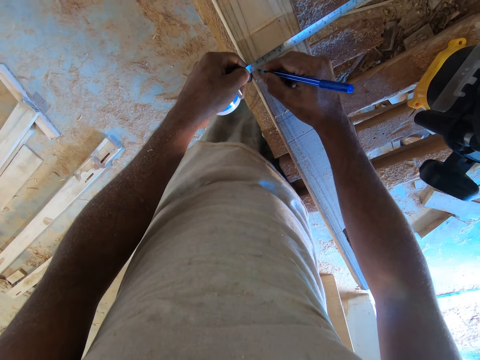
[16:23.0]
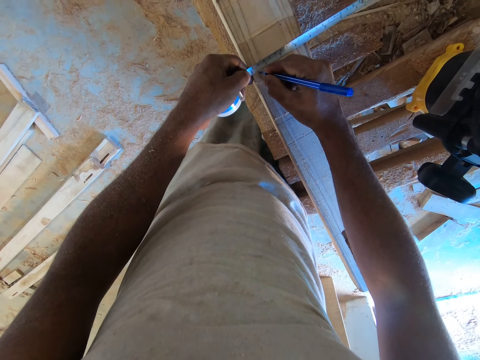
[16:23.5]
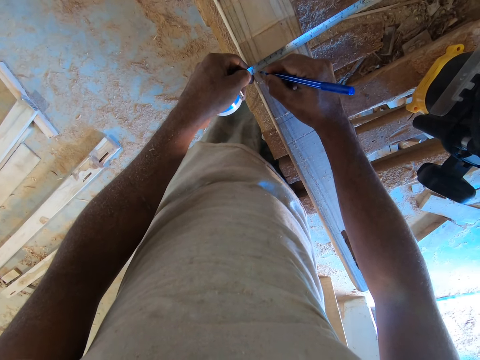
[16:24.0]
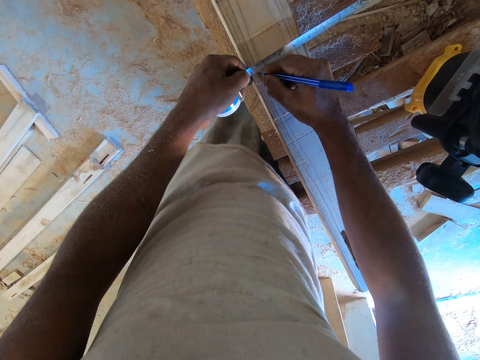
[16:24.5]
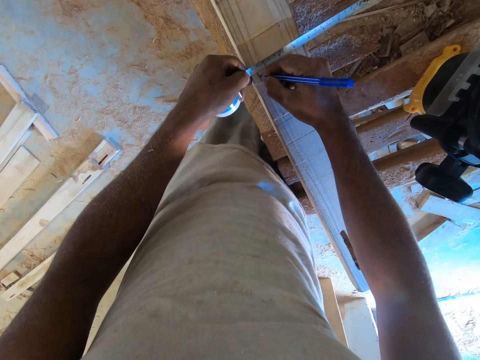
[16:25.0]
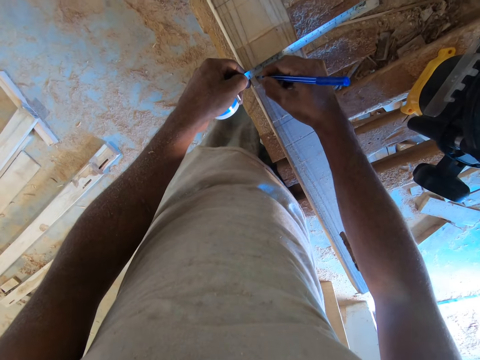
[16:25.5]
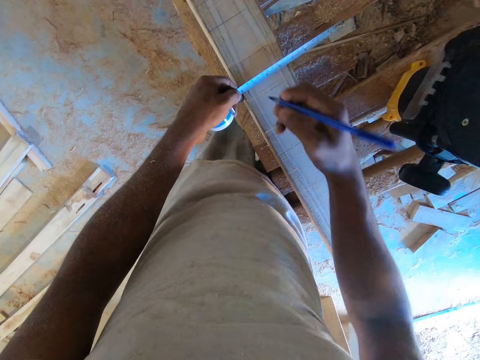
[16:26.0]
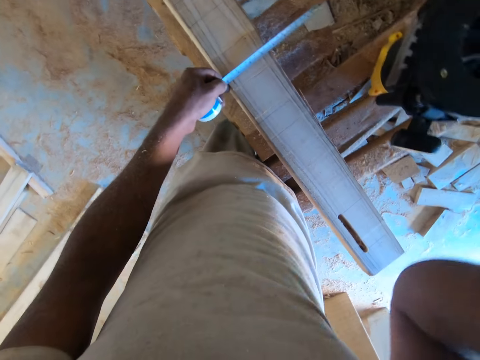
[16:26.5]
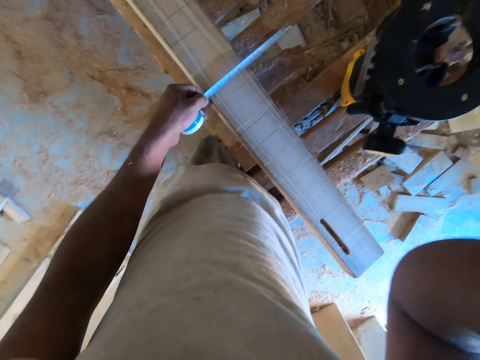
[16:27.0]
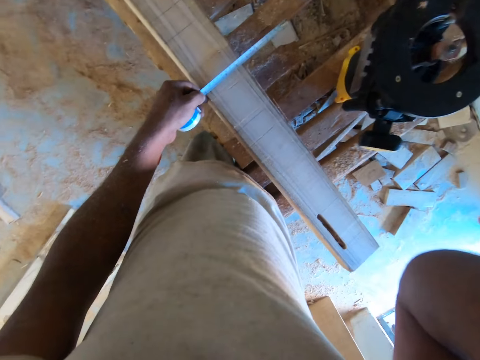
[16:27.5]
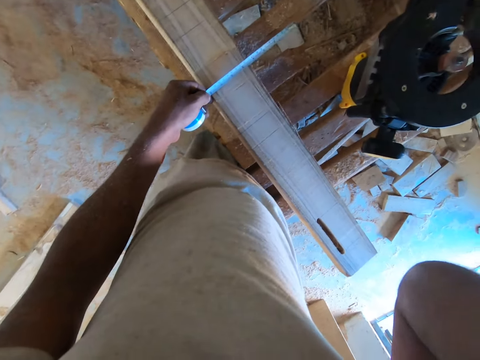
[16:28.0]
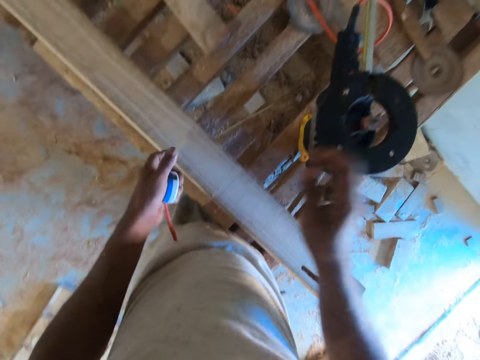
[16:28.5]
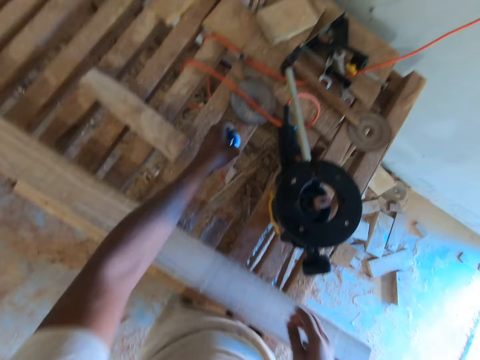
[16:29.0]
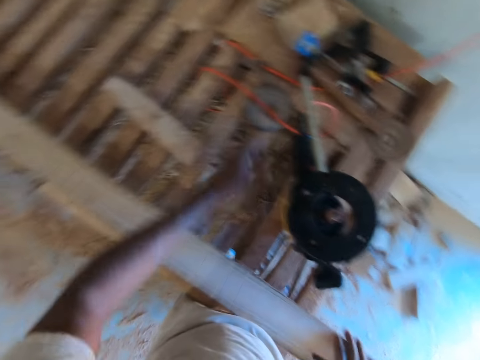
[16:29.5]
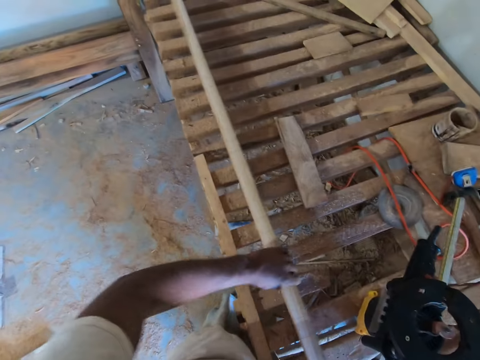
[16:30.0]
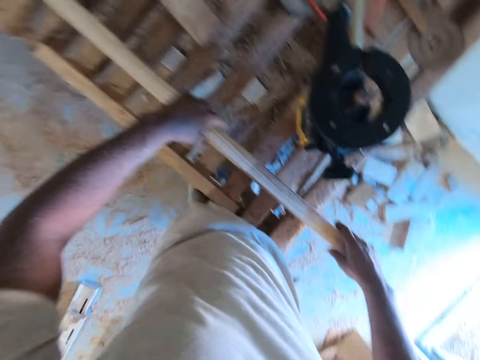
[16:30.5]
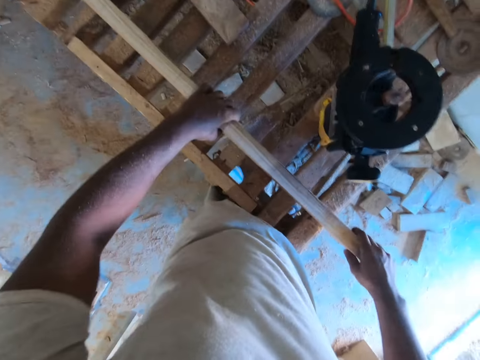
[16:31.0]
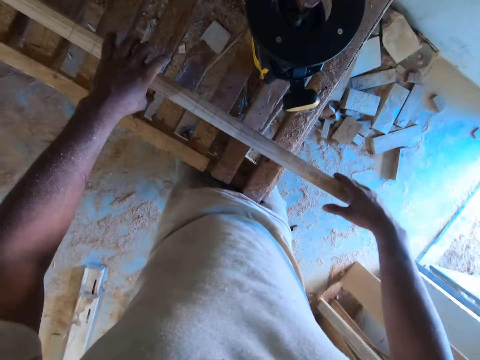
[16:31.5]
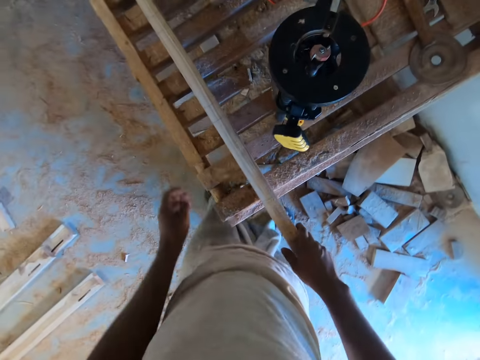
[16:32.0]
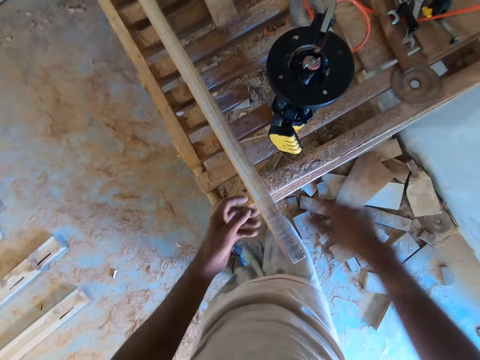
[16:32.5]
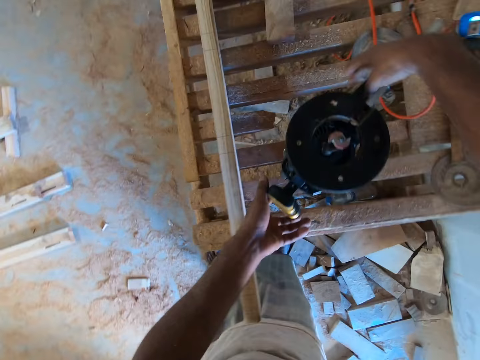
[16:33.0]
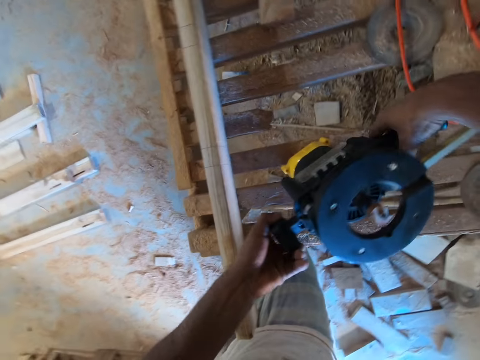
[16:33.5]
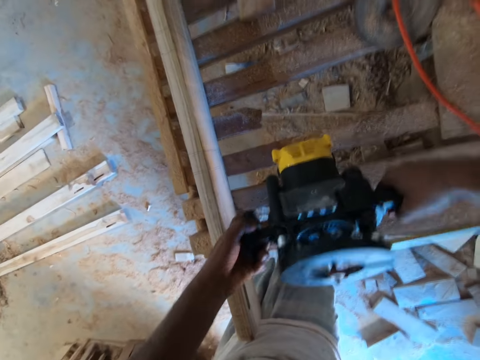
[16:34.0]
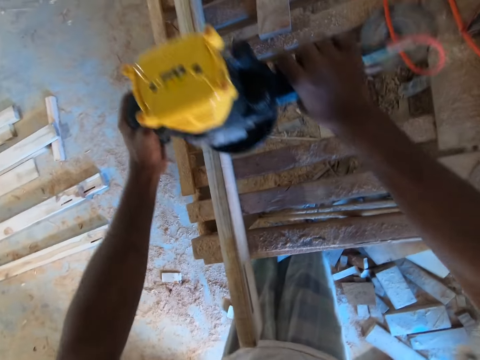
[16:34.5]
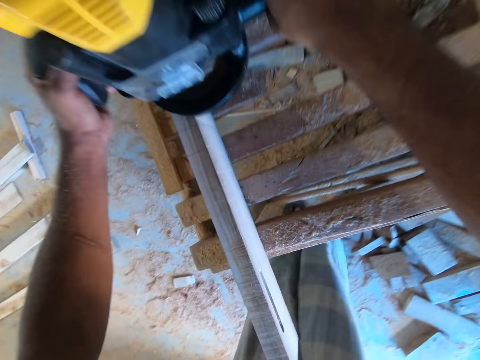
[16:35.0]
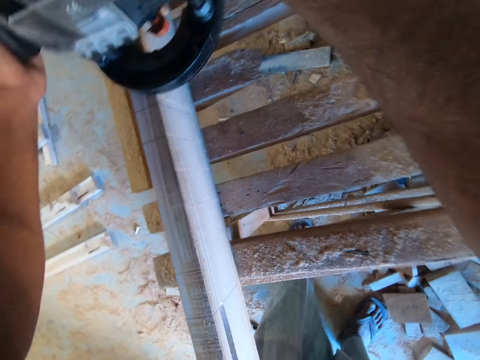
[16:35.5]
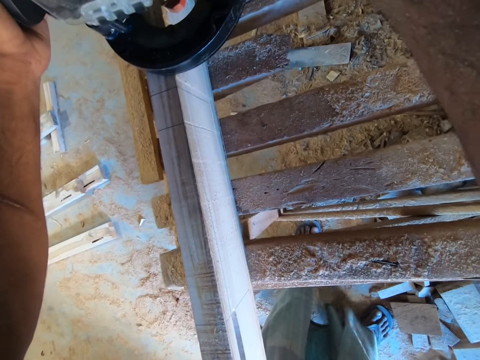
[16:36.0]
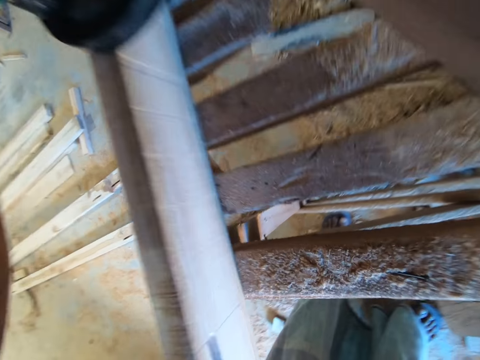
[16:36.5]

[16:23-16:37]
The camera wearer lifts the pen. He adjusts the camera. He drops the right hand. He moves the left hand. He drops the tape measure in his left hand on the table. He holds the piece of wood on the table with both hands. He makes a step. He moves both hands. He picks up the wood trimmer on the table with both hands. He places the wood trimmer in his hands on the piece of wood on the table.

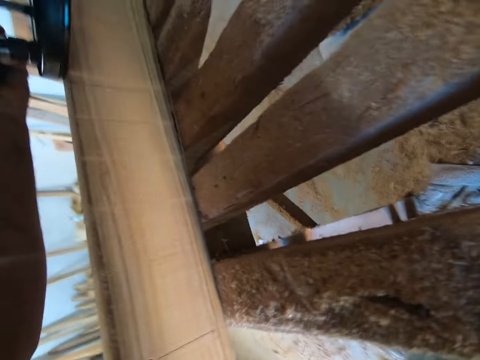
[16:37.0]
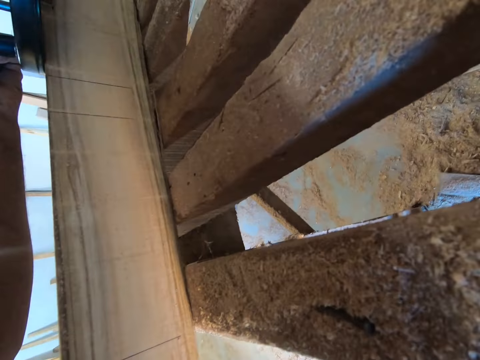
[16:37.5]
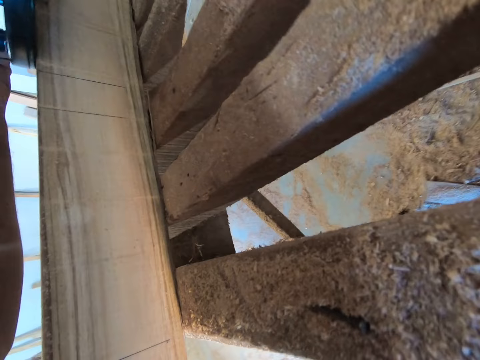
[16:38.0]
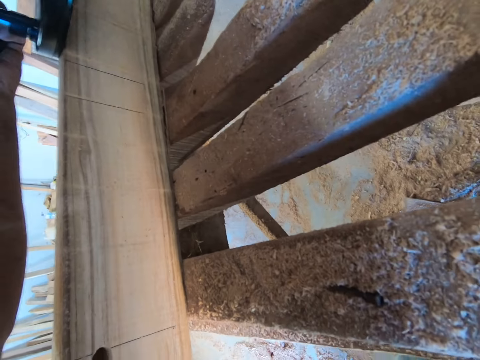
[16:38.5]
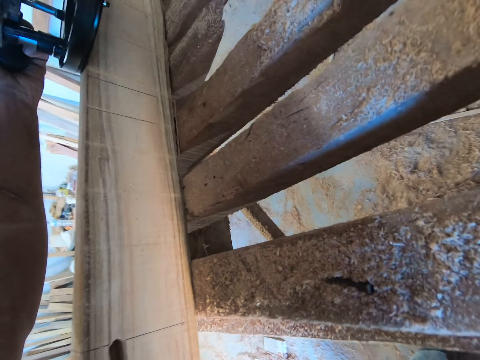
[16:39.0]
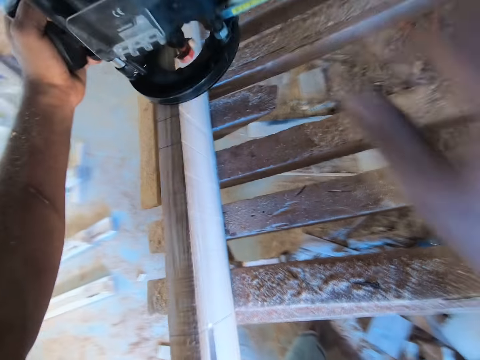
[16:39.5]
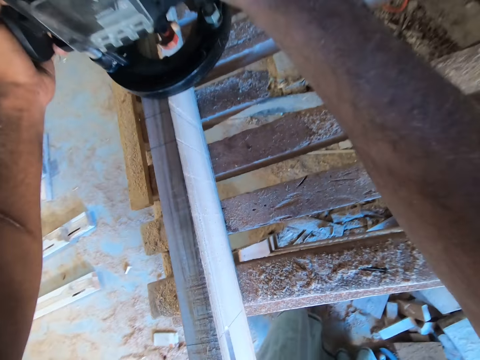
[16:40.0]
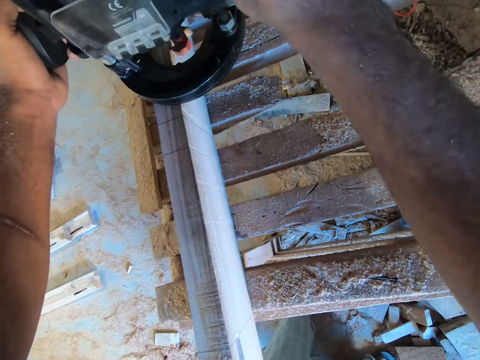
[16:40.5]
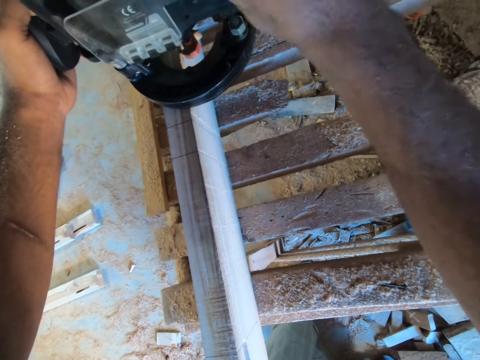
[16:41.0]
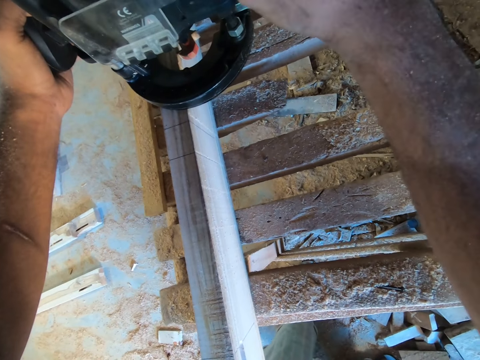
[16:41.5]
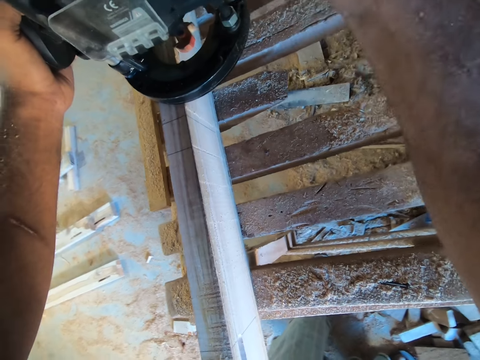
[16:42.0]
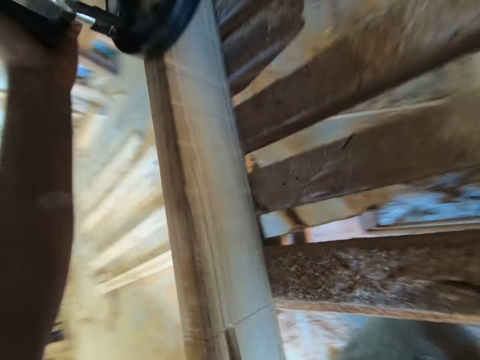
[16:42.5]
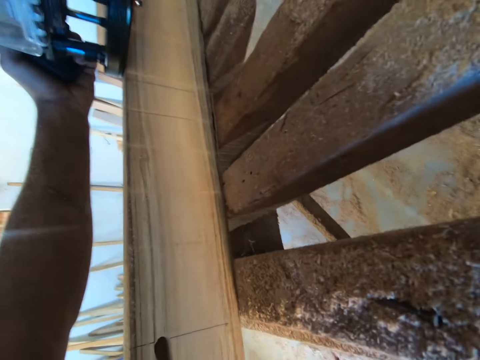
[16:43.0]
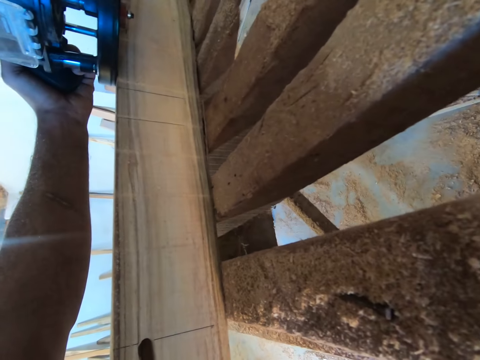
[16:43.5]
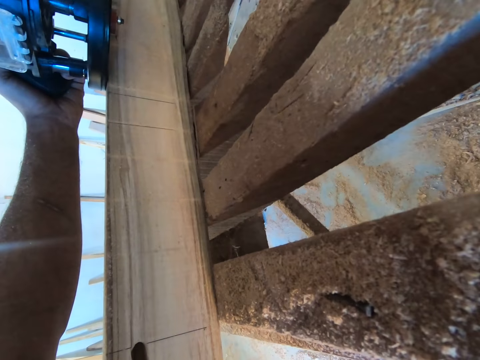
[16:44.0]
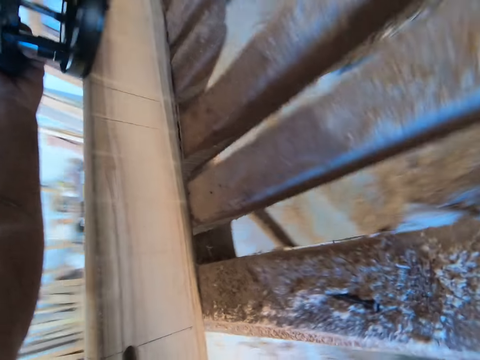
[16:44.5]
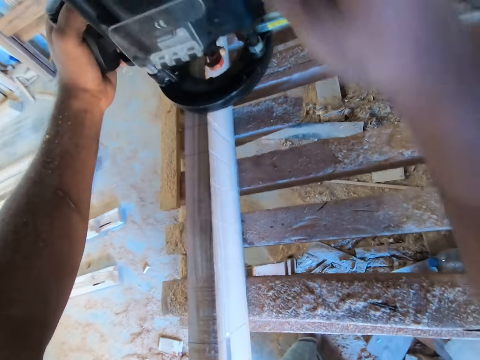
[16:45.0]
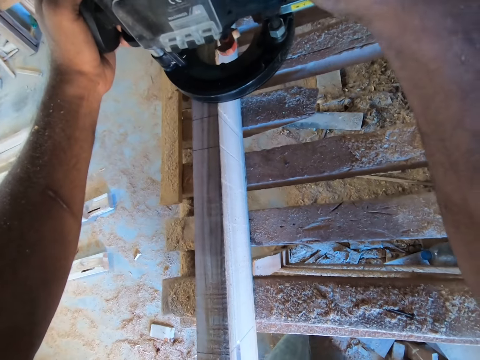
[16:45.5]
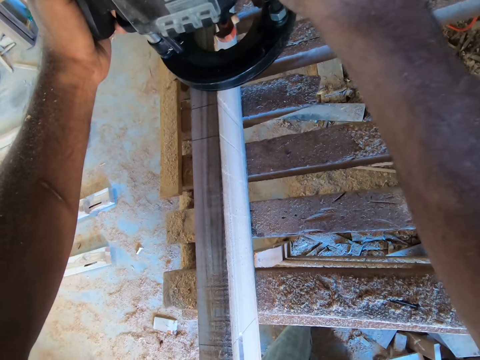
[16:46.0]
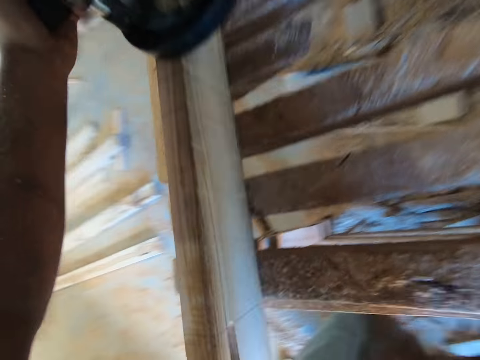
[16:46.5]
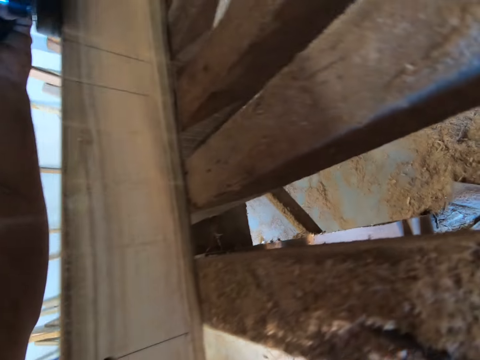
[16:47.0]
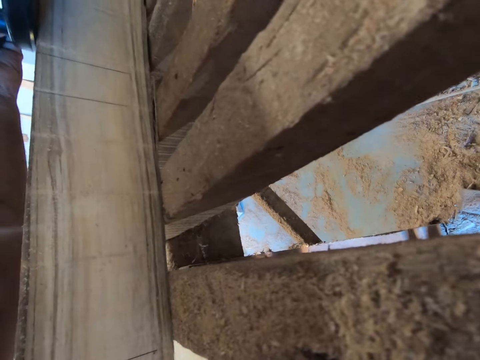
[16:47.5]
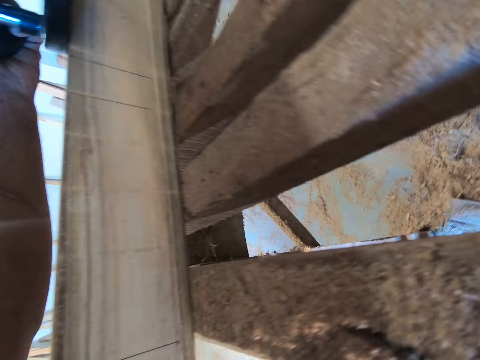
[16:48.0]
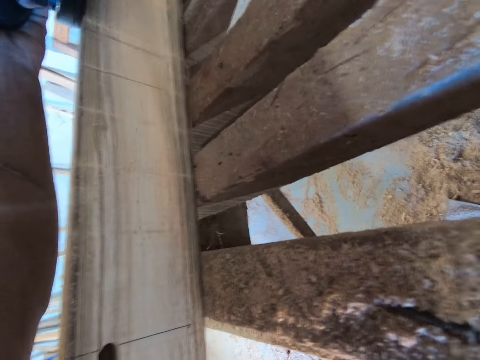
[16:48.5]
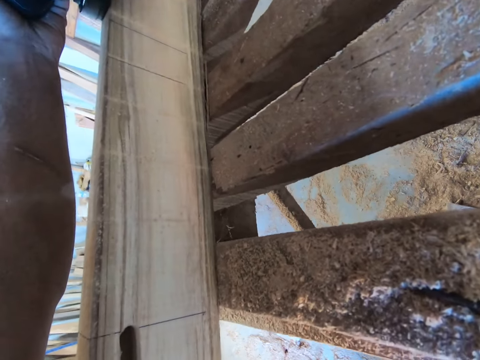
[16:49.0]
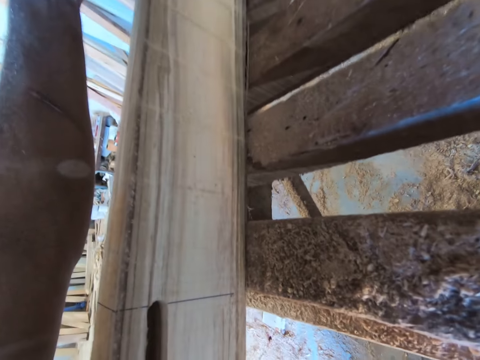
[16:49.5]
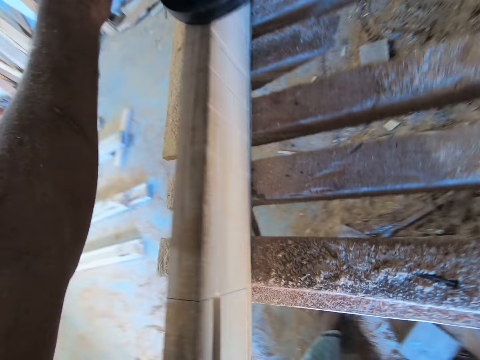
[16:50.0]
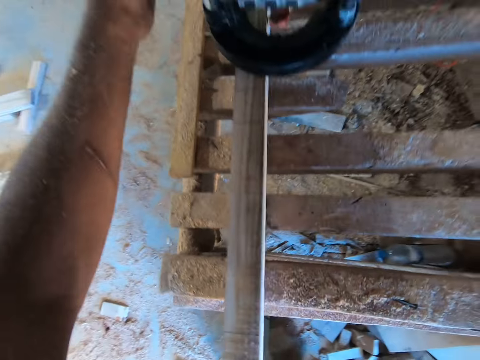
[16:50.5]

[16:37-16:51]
The camera wearer looks at the timber. He holds the wood trimmer or electric smoothening panel on the piece of wood on the table with his right hand. He moves the right hand. He examines the electric smoothening panel. He looks at the electric smoothening panel. He lifts the right hand. He holds the wood trimmer on the piece of wood on the table with his right hand again. He examines the electric smoothening panel. He moves the right hand. He examines the electric smoothening panel again.
